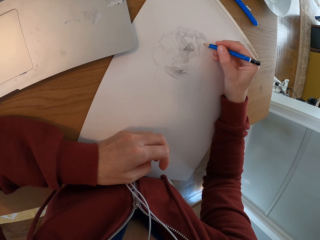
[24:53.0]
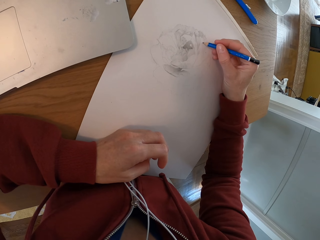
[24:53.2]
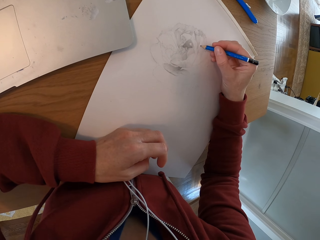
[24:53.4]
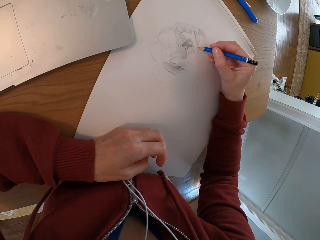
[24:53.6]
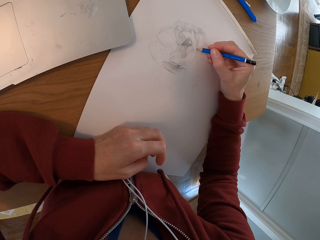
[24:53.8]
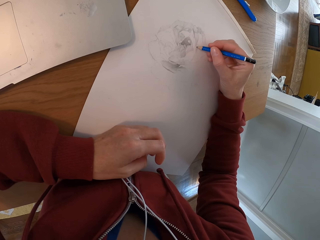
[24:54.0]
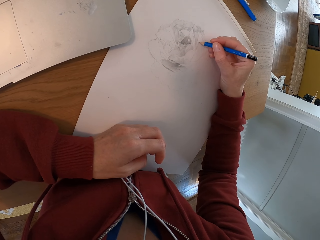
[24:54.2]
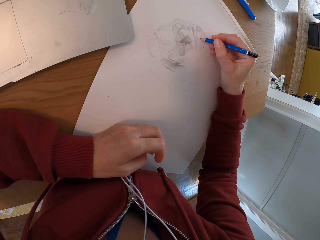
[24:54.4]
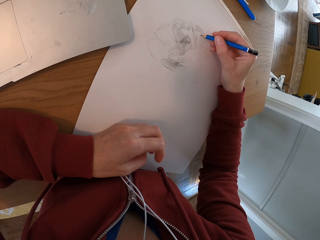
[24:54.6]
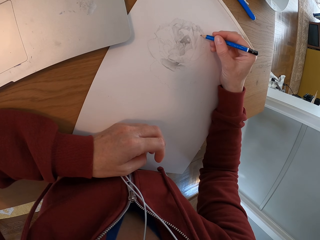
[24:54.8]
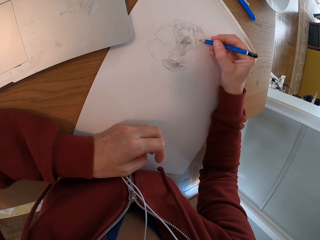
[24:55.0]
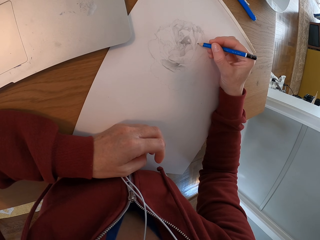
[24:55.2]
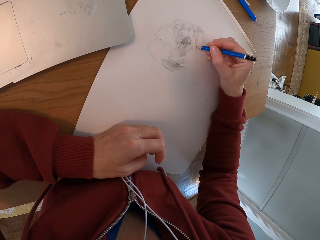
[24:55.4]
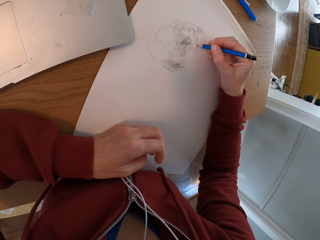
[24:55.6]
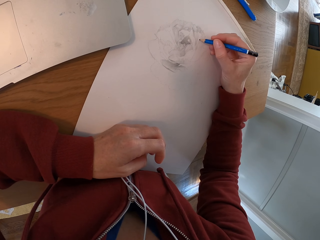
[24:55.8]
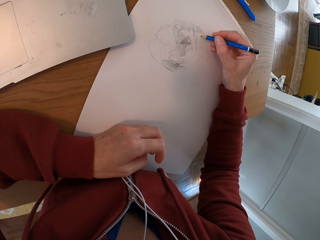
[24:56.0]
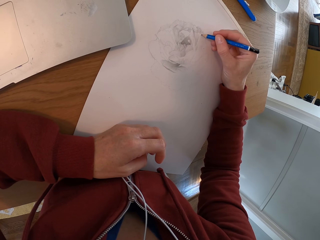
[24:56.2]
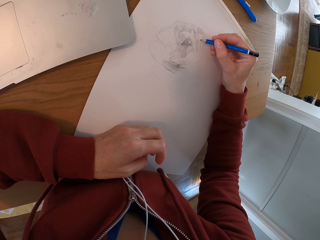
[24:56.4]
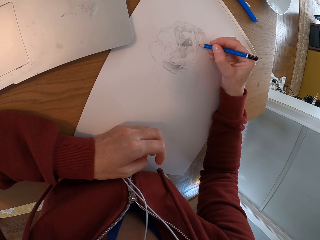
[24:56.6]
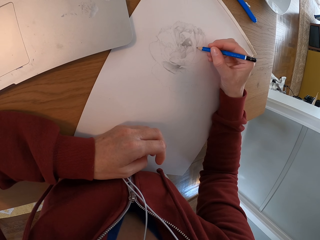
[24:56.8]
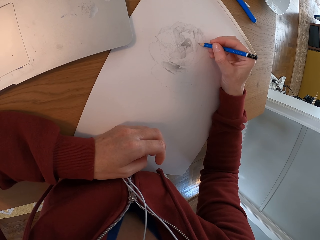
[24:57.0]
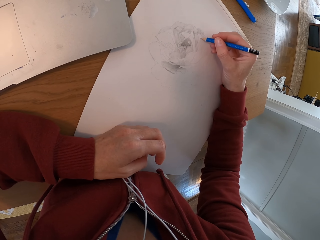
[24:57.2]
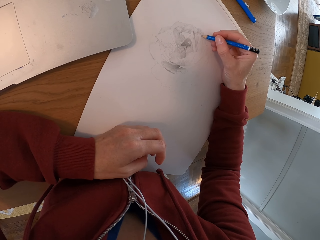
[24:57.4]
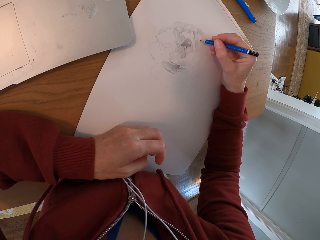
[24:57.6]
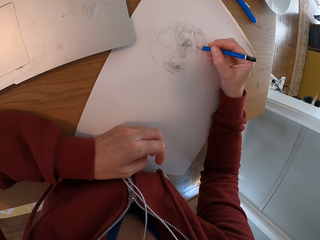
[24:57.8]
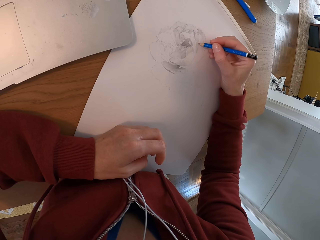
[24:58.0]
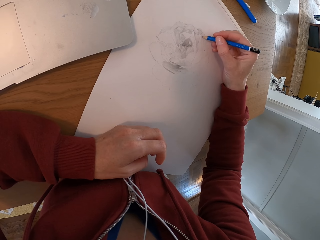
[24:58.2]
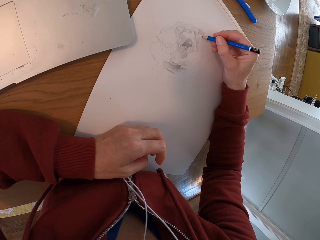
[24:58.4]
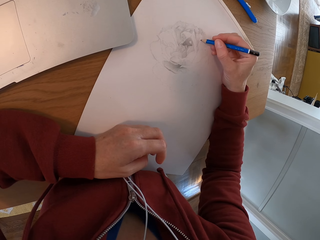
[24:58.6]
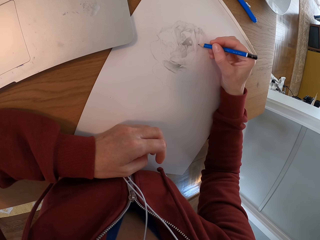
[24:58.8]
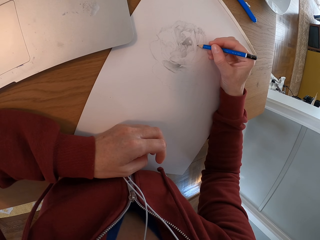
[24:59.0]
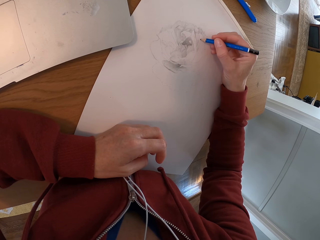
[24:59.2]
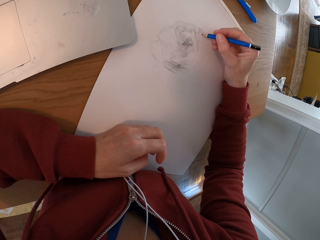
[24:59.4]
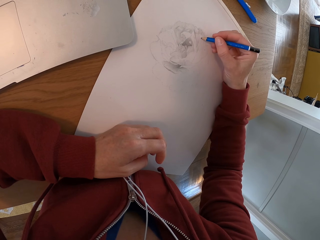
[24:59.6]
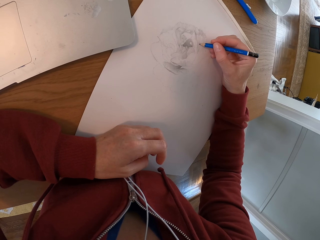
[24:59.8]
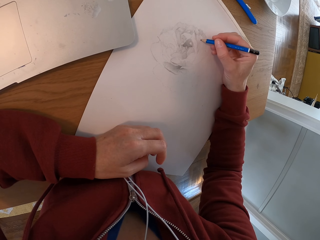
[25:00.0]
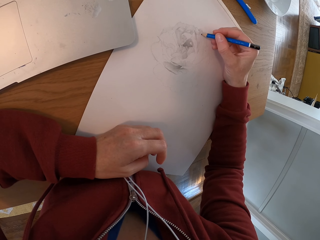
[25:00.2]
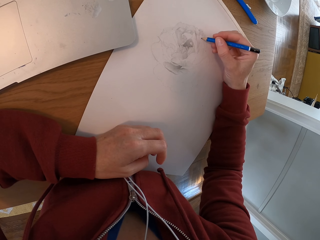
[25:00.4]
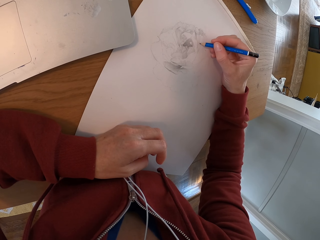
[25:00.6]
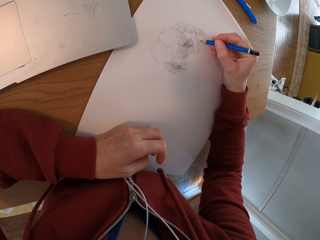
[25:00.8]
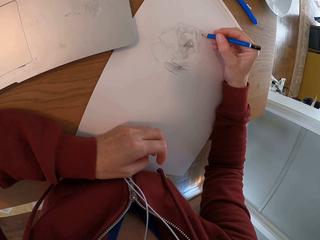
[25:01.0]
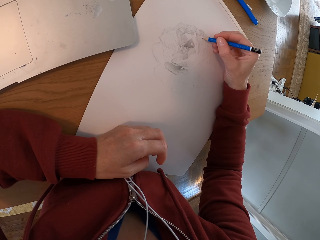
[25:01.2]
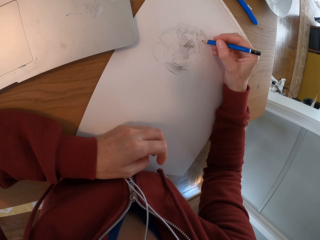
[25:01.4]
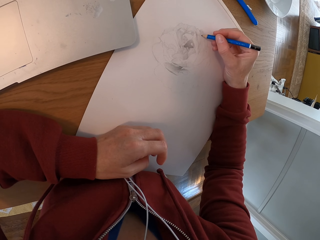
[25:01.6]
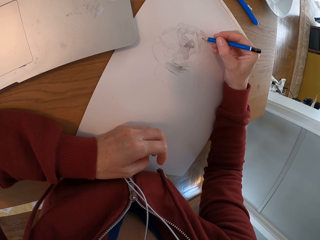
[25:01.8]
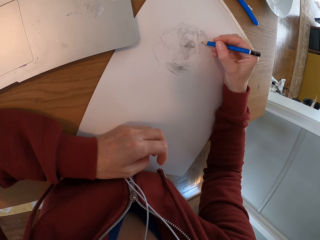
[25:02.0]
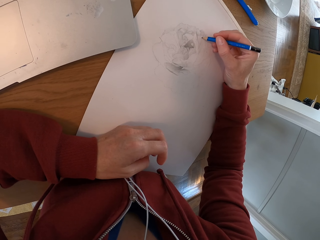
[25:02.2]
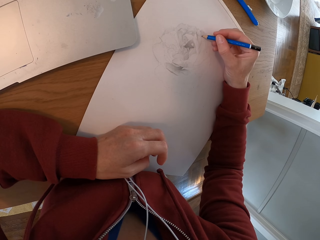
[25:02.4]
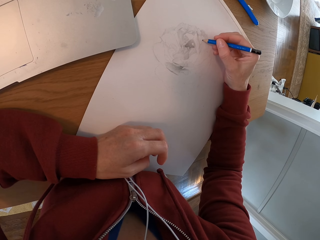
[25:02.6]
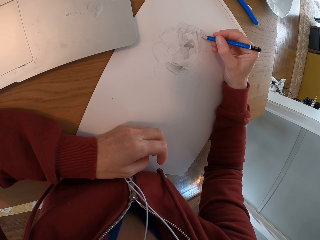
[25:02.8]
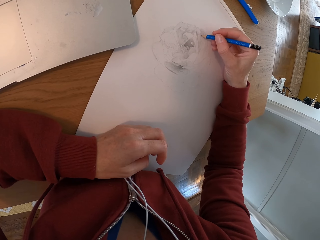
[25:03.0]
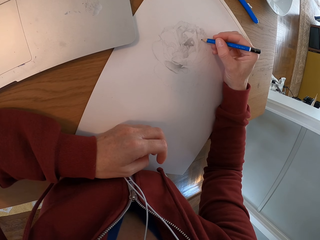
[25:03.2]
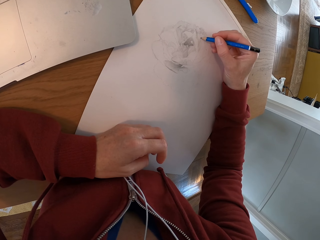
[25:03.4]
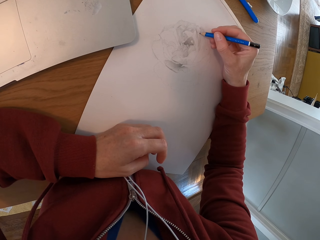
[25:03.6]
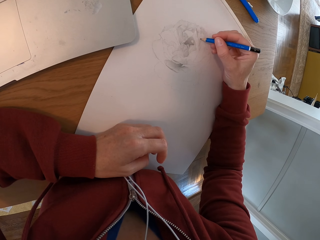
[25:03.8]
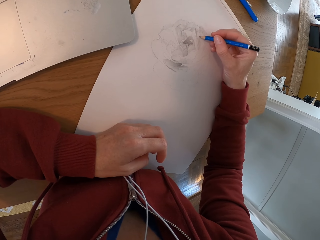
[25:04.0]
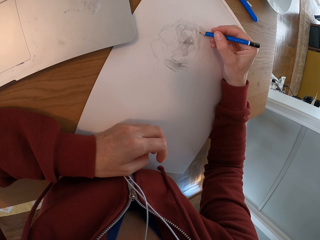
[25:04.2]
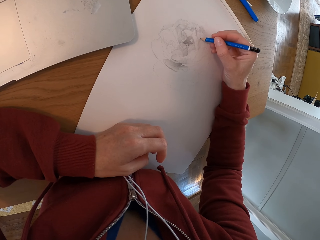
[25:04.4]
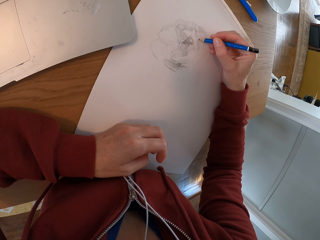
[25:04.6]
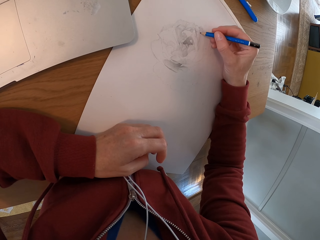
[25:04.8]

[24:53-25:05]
The camera wearer draws with a pencil on the drawing board.

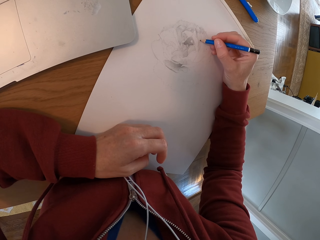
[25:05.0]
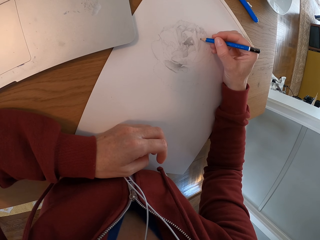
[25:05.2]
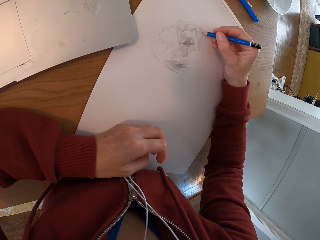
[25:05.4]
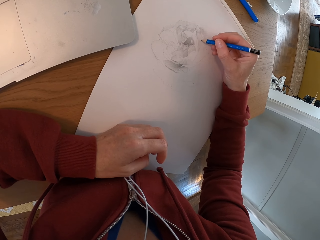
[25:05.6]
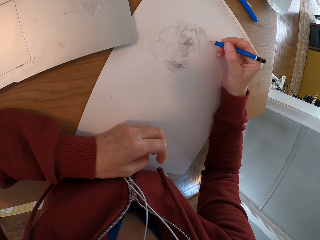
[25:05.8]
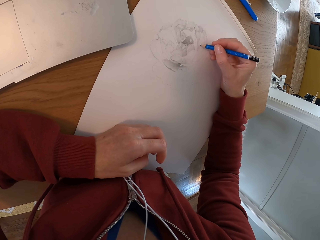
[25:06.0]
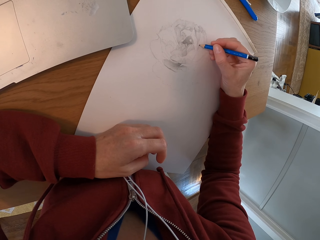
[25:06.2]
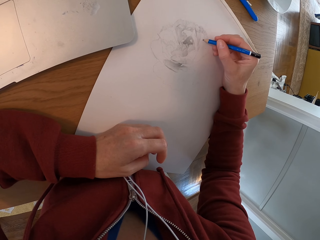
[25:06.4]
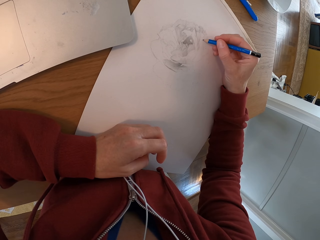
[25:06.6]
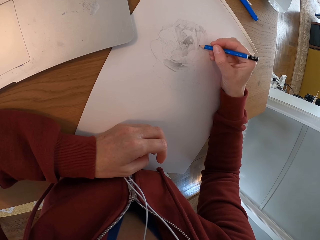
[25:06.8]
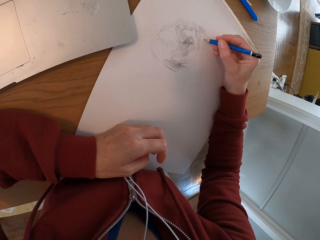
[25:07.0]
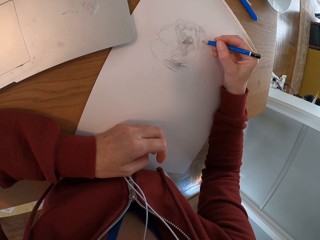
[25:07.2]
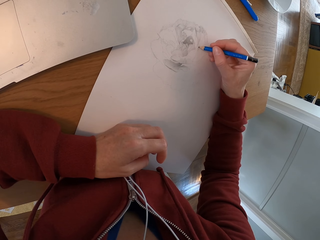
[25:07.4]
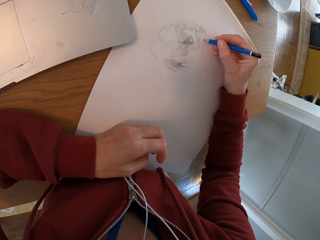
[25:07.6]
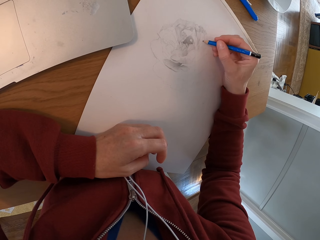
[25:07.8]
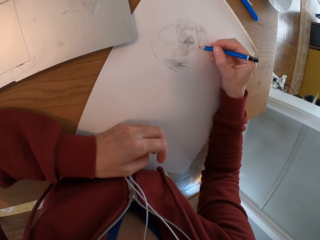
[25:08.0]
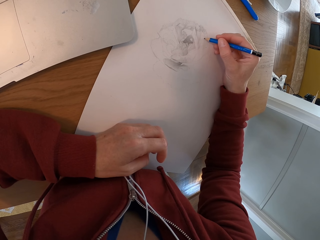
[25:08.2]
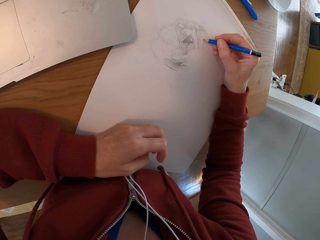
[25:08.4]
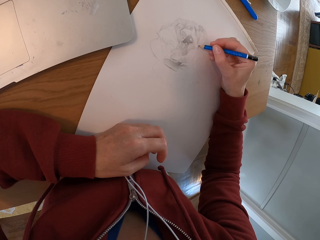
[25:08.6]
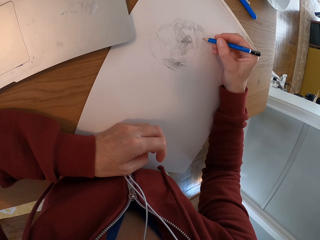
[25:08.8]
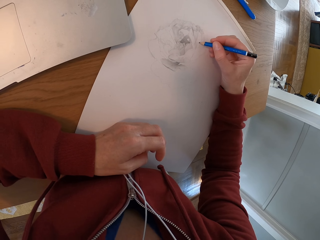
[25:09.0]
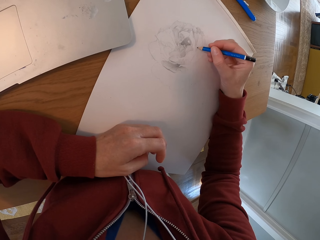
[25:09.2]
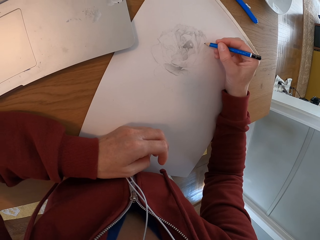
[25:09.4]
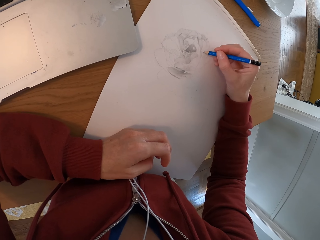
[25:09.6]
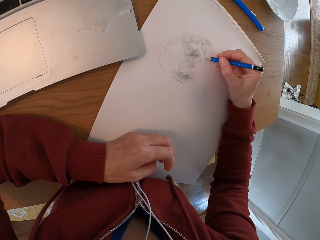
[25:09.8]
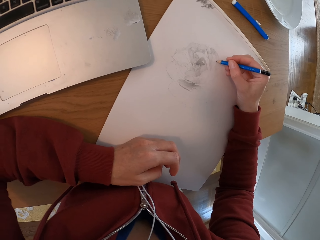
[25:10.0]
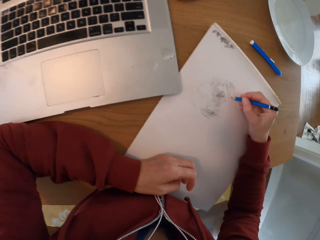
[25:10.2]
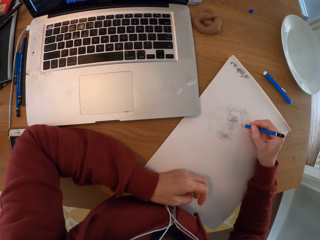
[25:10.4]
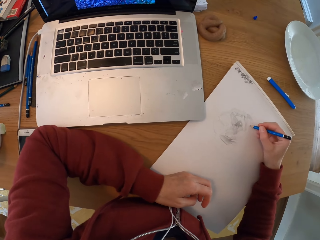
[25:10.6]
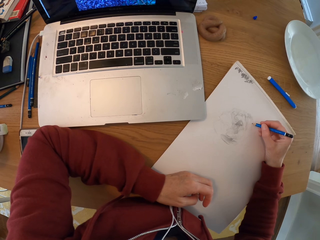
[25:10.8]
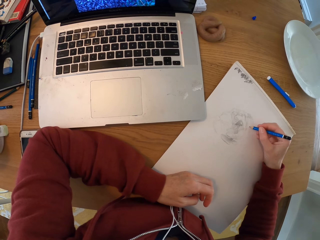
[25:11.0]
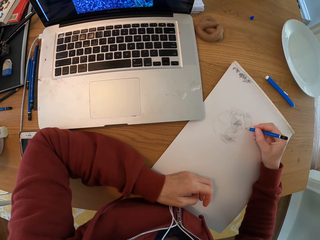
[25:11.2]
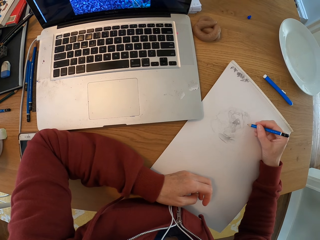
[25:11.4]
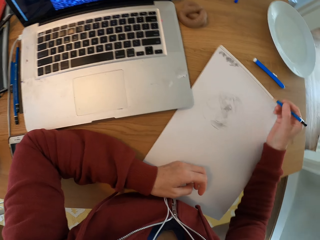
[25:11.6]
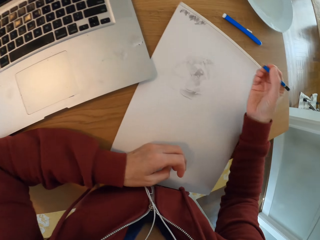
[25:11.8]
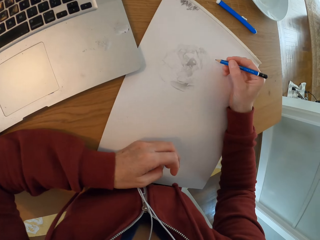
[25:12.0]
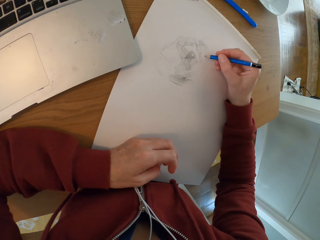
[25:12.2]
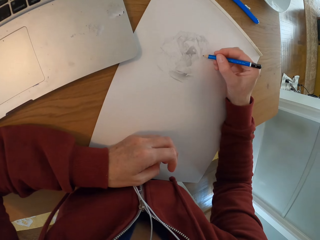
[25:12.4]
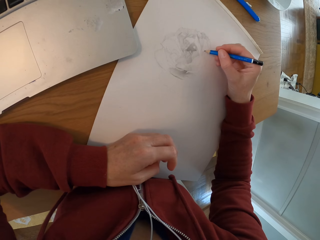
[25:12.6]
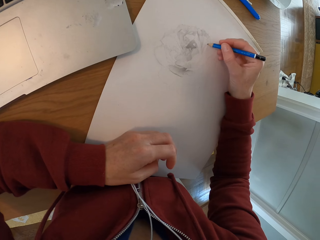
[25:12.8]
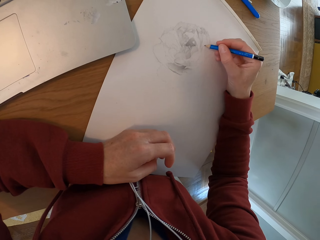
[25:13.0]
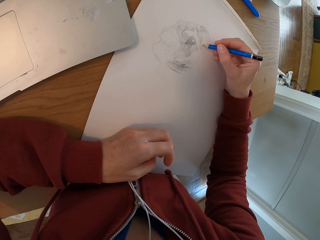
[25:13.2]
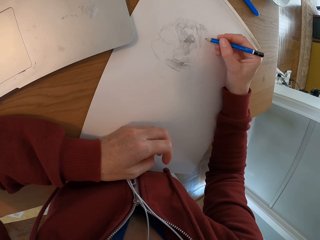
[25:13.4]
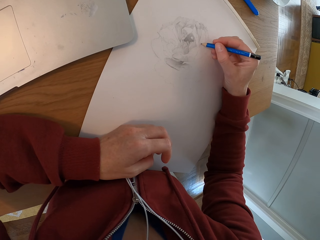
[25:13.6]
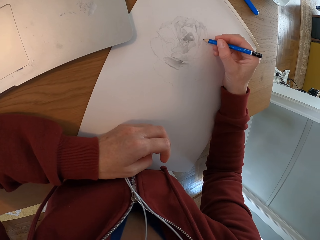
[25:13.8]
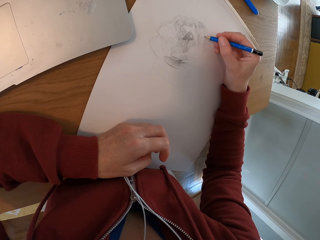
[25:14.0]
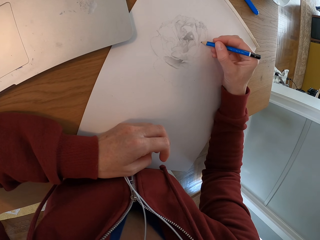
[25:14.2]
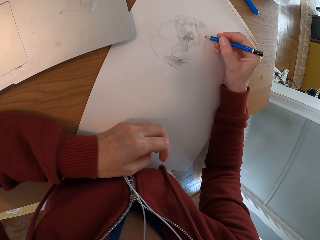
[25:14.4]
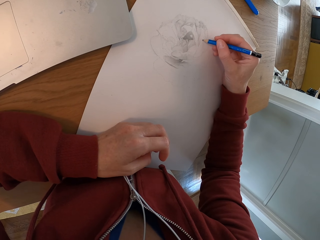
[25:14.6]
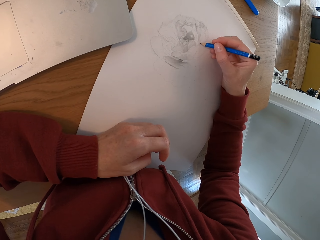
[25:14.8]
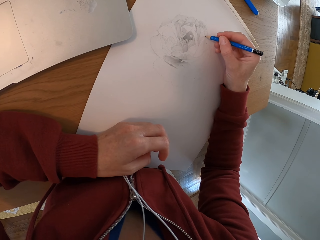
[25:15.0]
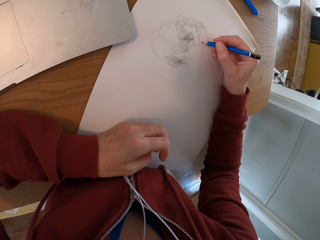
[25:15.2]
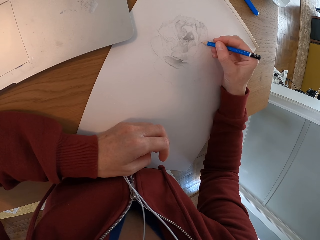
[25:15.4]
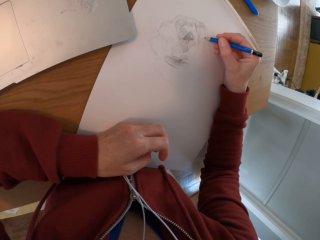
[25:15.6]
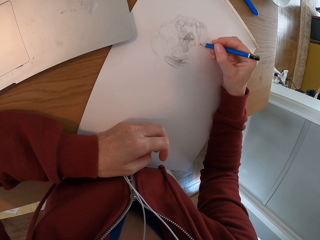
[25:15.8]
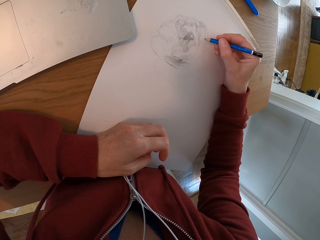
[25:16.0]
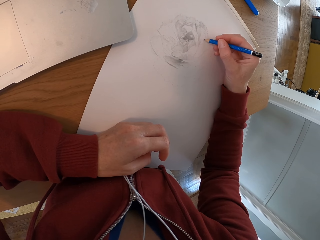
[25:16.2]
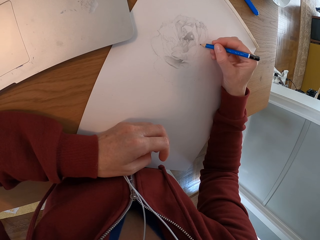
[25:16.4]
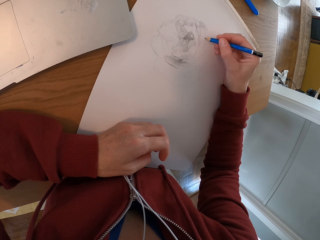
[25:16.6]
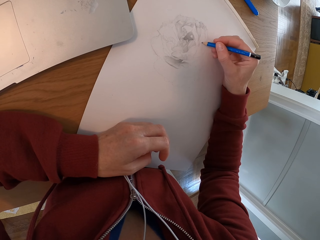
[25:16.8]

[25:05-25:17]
The camera wearer draws with a pencil on the drawing board. They check the laptop. They draw with a pencil on the drawing board.
